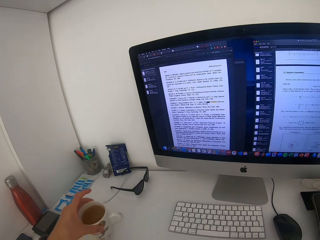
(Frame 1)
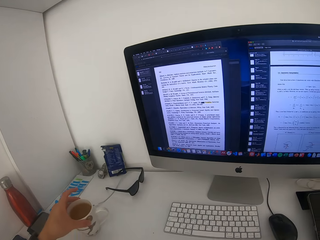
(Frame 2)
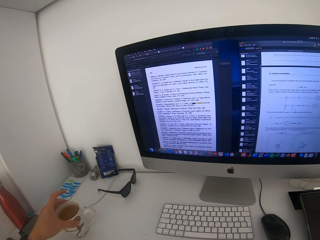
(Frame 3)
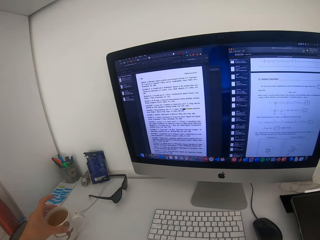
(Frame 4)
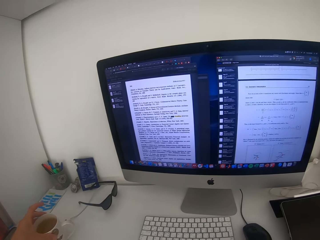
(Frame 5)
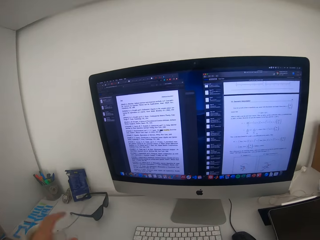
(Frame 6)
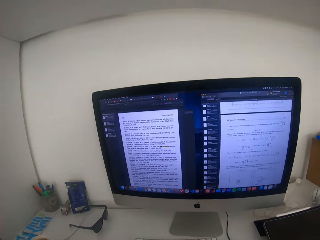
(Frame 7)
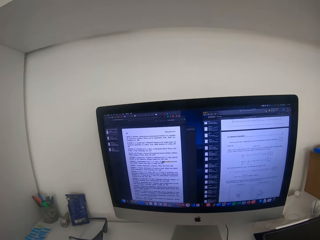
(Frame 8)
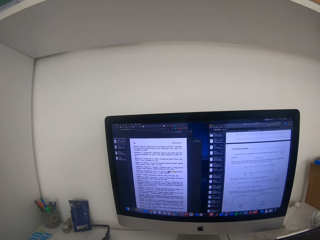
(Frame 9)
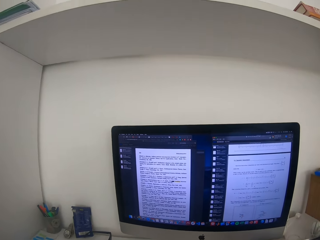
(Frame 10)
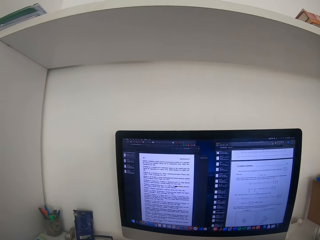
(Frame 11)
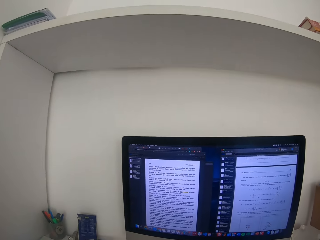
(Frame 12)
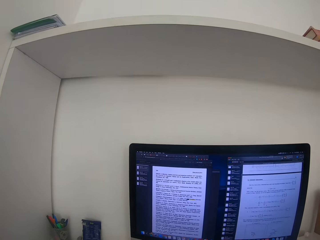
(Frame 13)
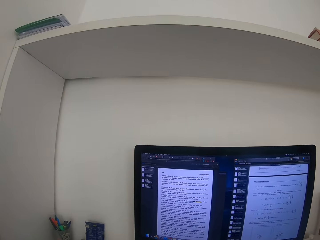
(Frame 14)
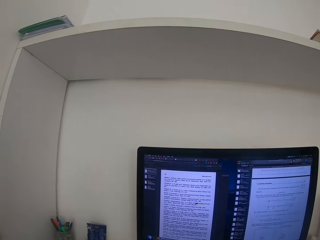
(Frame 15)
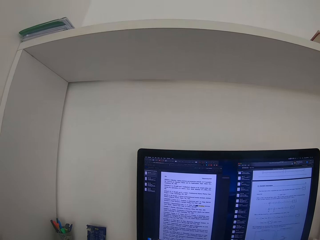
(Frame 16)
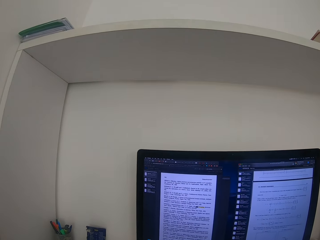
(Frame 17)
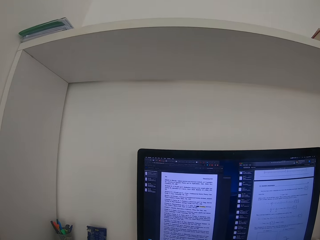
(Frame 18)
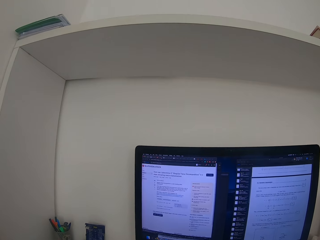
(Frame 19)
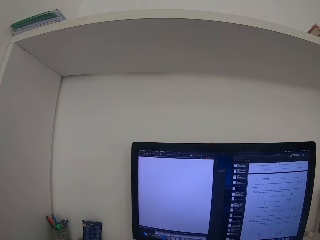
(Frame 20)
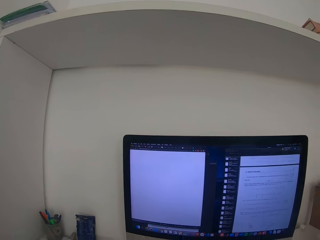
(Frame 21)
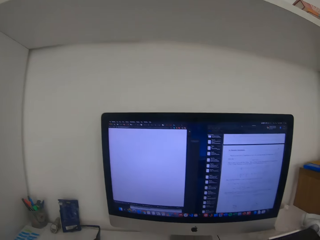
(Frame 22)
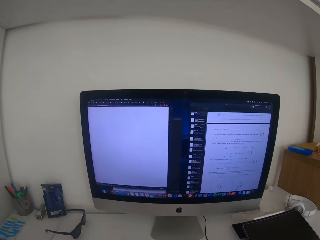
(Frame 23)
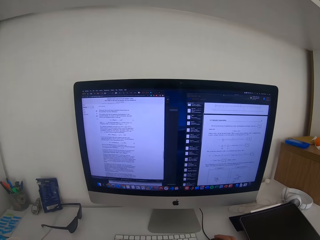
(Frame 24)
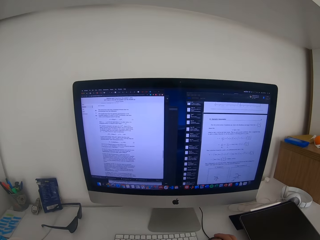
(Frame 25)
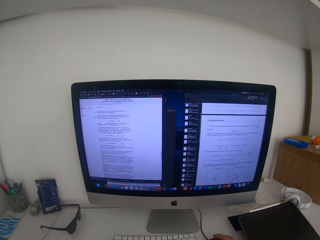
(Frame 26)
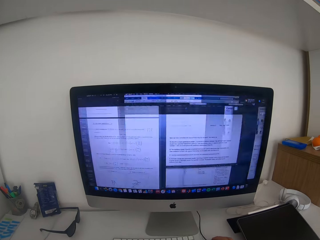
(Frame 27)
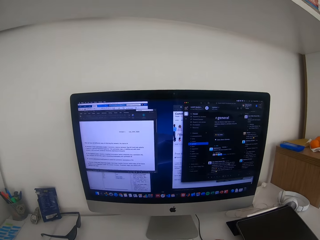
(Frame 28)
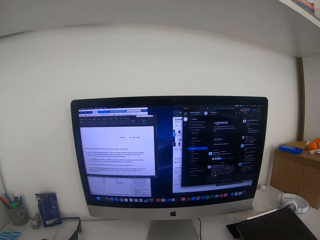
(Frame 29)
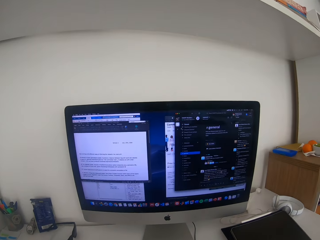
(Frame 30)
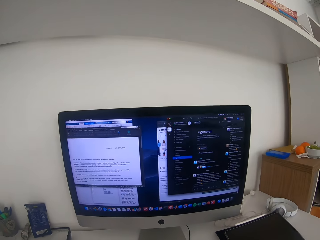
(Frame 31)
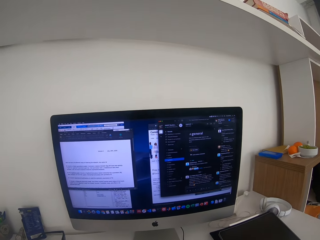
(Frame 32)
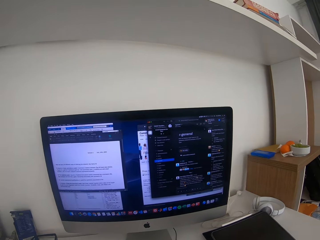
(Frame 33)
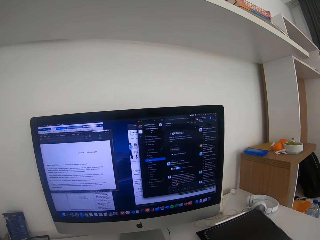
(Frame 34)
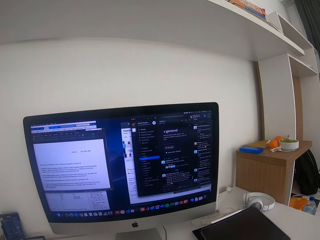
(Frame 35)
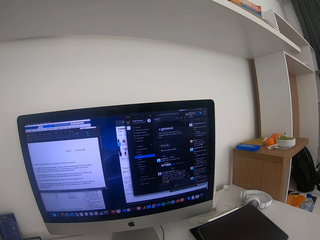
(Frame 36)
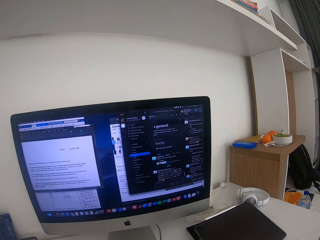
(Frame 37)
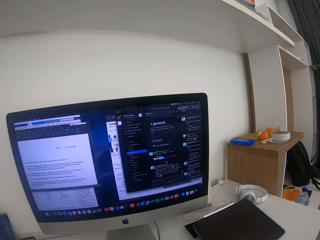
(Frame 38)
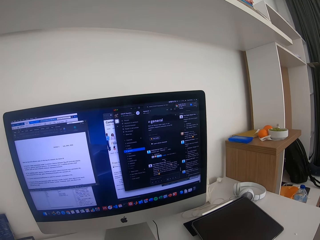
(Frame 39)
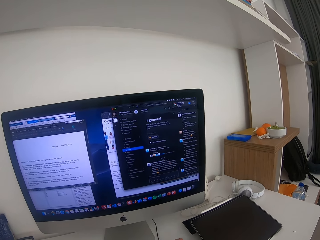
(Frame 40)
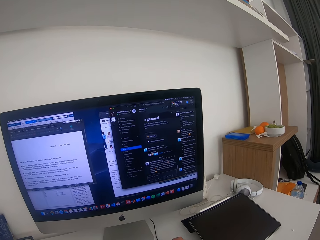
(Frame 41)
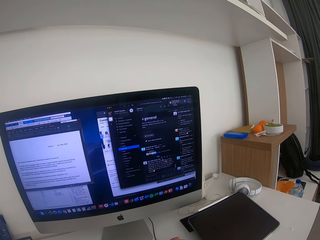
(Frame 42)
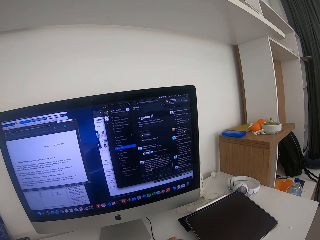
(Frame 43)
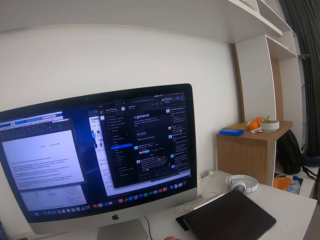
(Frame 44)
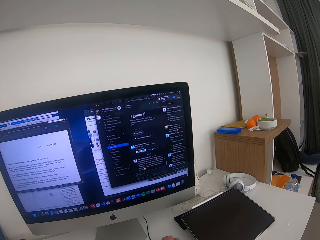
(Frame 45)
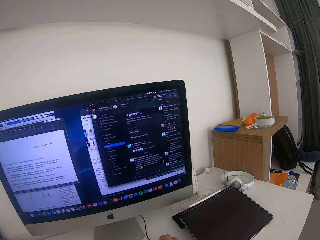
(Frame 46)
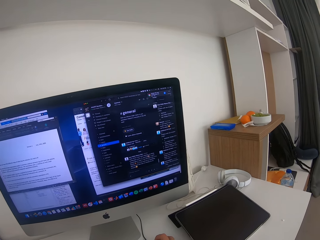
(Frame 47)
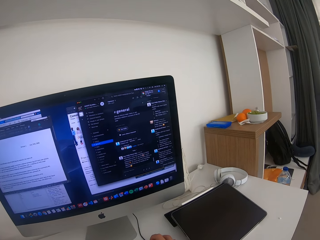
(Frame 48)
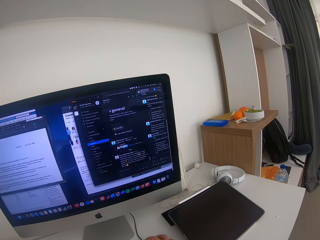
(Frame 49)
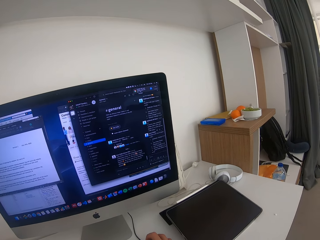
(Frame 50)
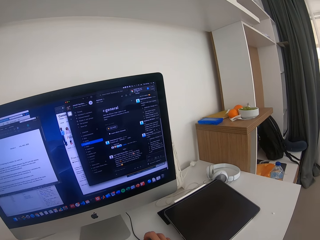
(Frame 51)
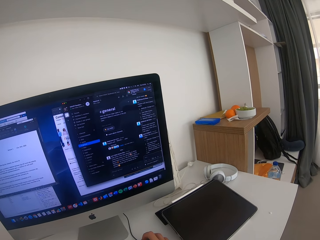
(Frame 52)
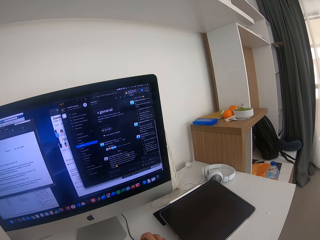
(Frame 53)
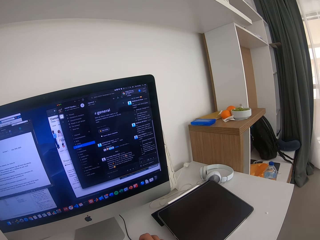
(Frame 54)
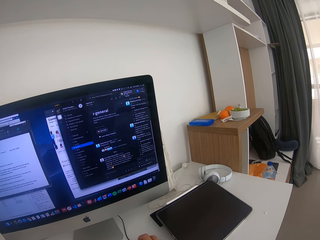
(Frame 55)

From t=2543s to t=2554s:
The camera wearer moves a cup of juice. They stir at the monitor. They operate a desktop.

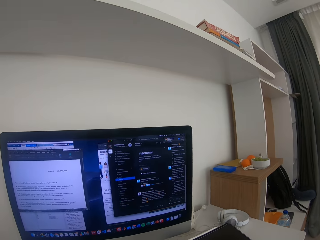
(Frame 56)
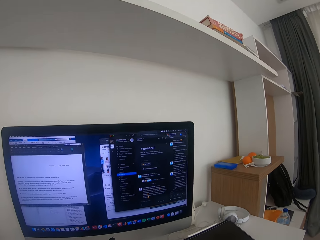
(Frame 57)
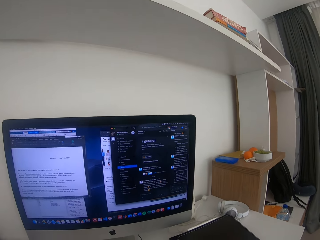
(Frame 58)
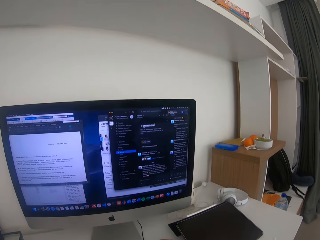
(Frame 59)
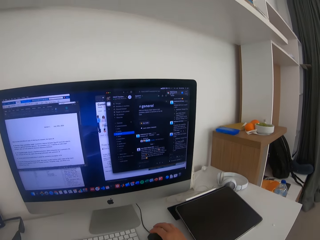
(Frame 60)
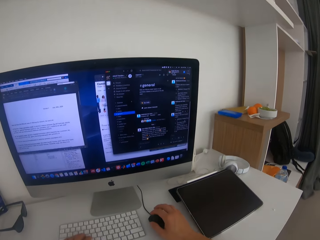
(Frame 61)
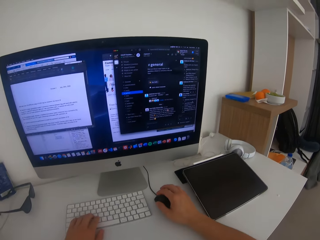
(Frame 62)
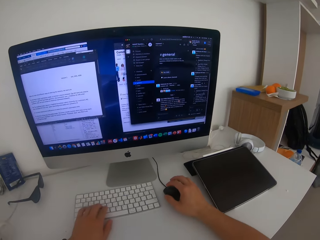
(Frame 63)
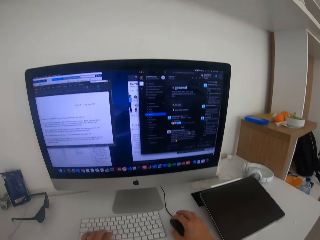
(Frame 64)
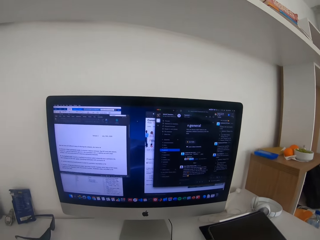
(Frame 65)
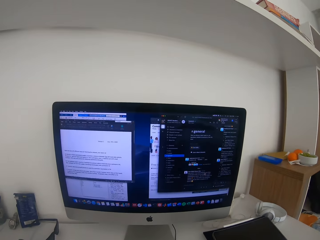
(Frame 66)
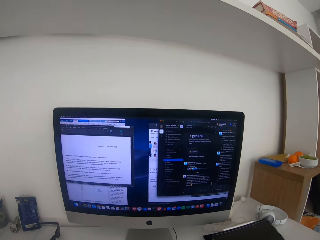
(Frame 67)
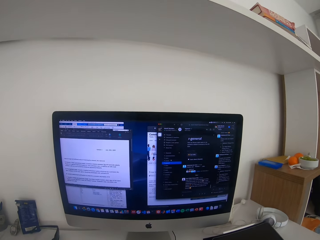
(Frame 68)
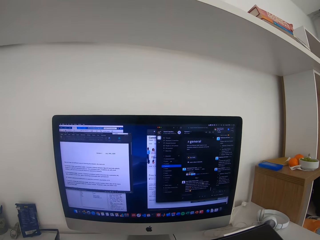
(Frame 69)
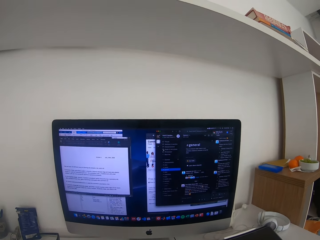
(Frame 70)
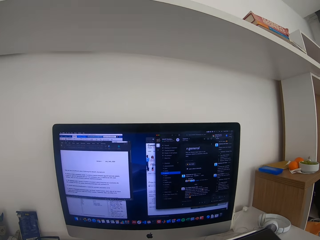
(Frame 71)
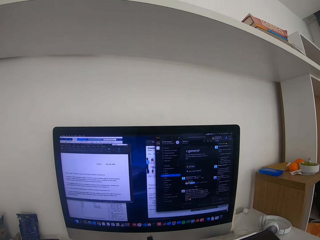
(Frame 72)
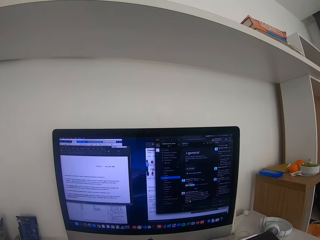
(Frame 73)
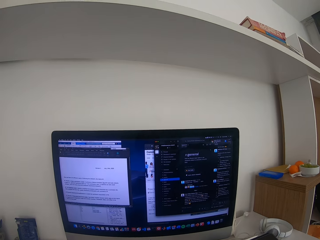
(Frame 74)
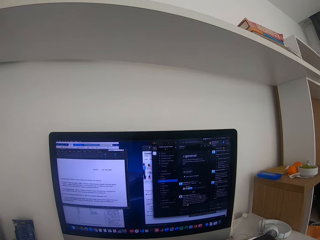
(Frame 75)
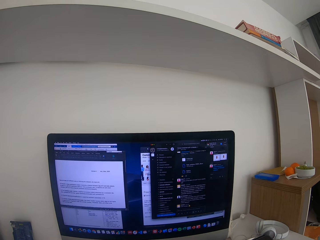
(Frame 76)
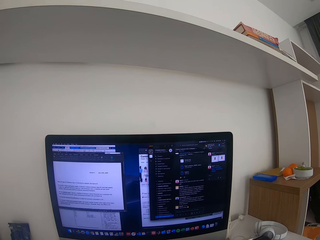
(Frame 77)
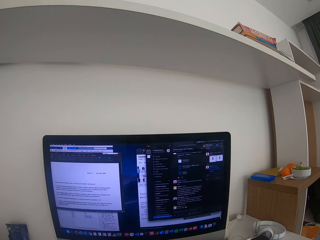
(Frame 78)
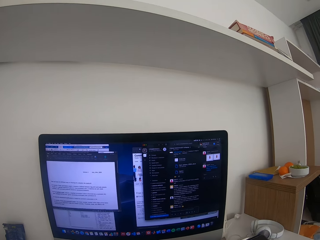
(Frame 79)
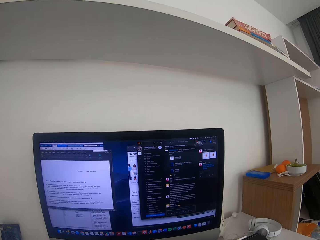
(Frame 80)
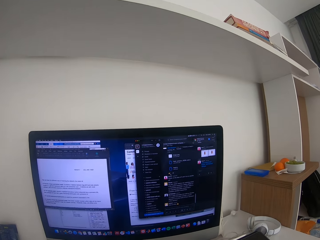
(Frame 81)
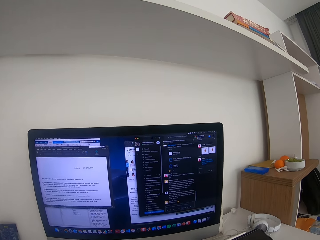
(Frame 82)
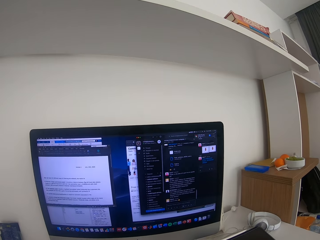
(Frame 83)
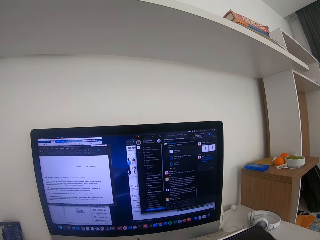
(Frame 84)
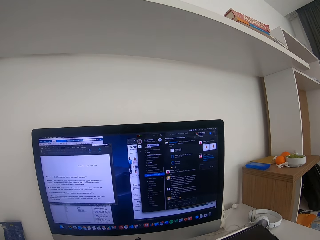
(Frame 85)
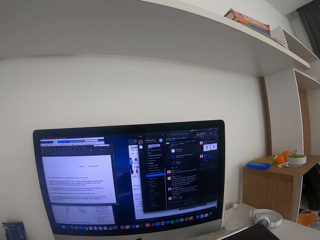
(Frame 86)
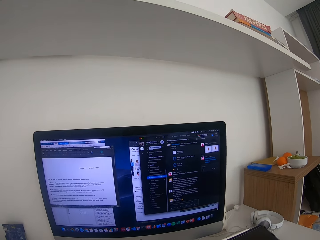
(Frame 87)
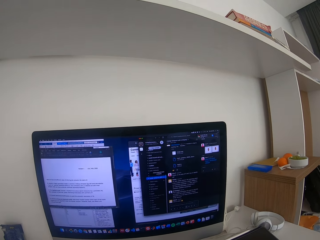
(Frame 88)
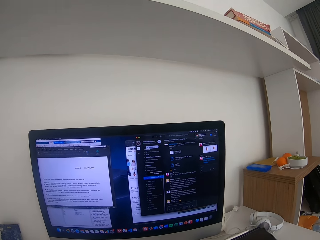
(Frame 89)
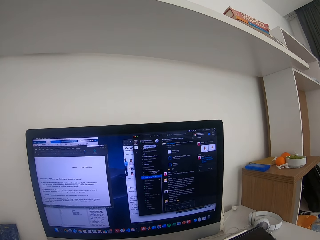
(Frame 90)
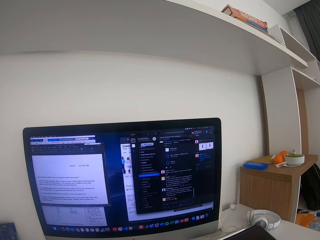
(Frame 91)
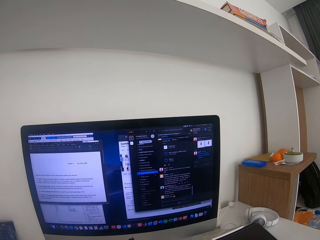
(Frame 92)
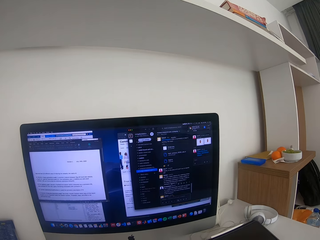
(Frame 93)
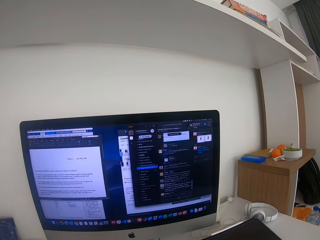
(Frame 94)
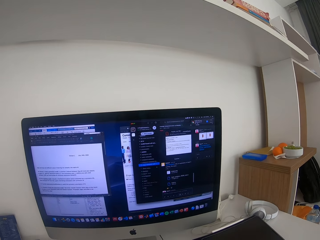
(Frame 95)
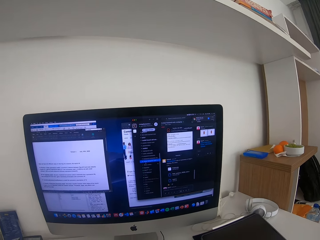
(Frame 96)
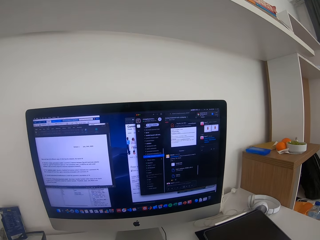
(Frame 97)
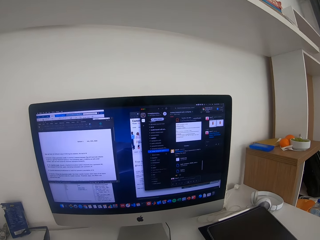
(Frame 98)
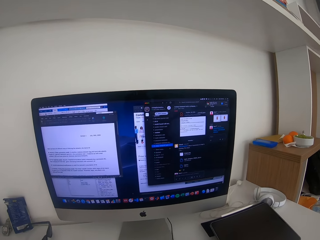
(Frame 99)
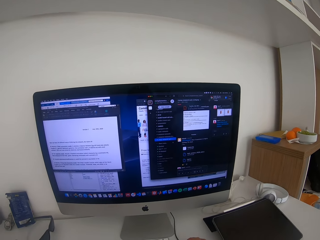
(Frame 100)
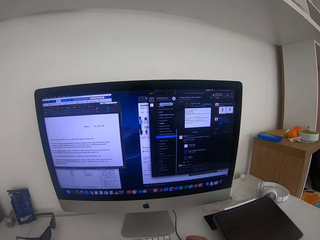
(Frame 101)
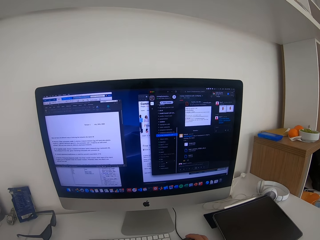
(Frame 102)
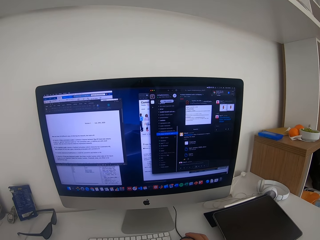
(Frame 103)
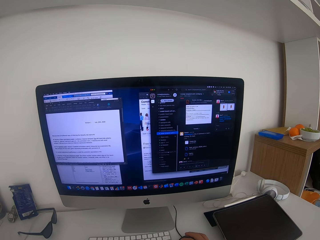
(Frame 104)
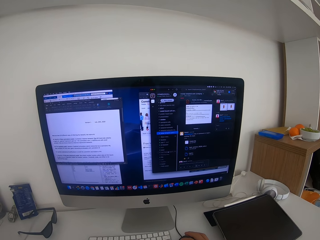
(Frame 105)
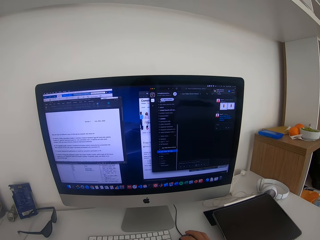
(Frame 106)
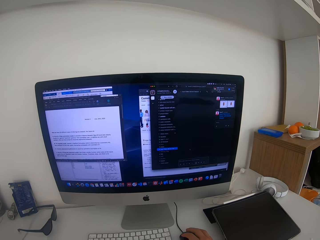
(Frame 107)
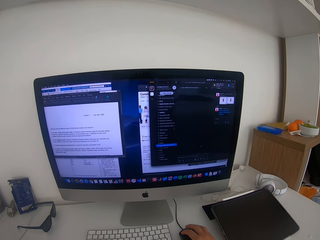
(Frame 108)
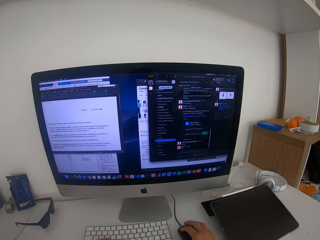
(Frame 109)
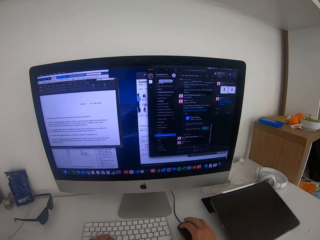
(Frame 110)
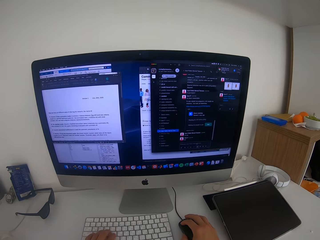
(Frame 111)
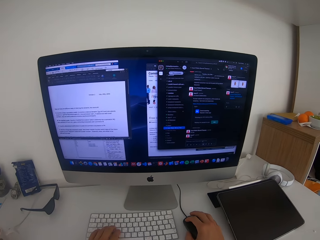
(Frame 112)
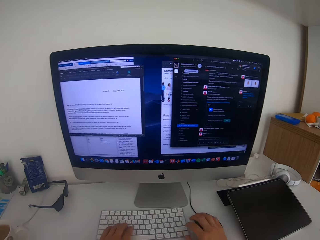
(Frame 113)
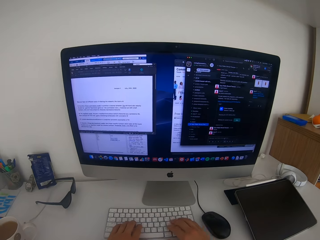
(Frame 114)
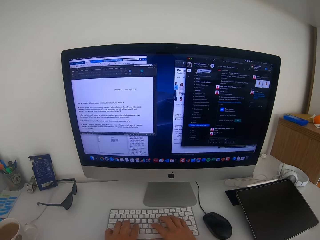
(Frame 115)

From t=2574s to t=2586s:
The camera wearer operates on the mouse.
